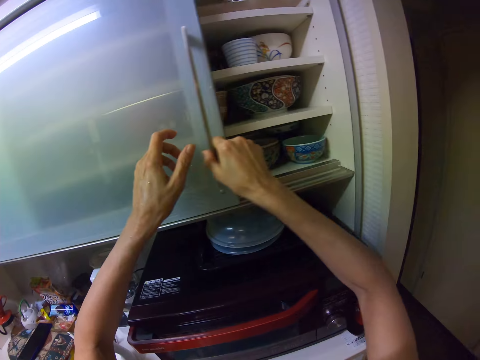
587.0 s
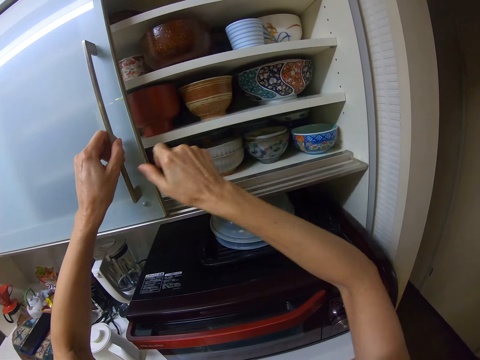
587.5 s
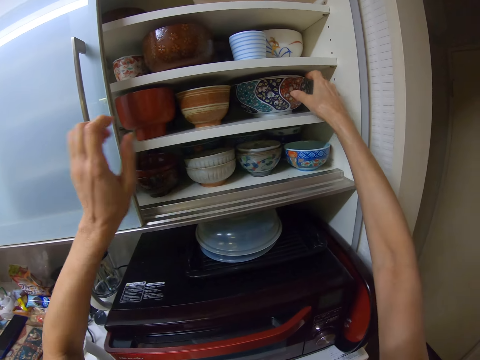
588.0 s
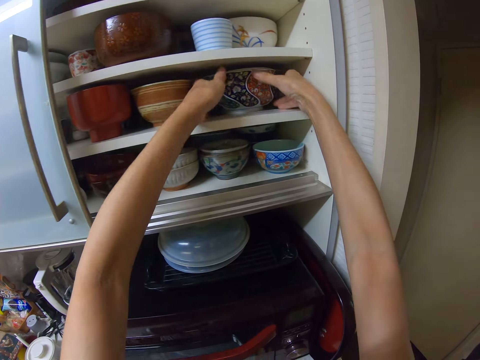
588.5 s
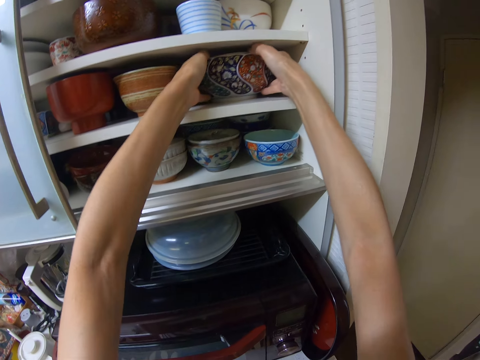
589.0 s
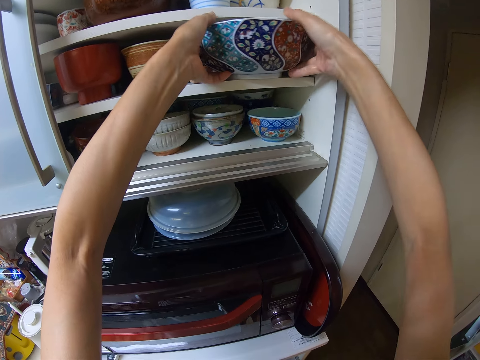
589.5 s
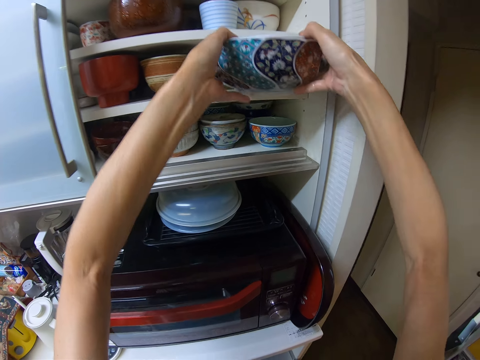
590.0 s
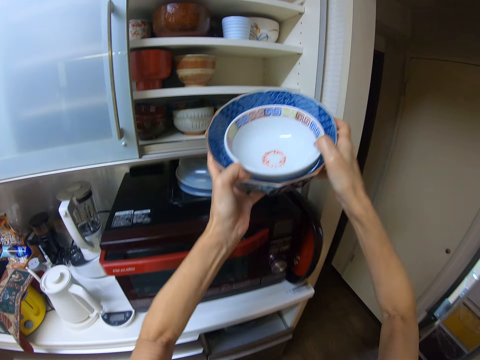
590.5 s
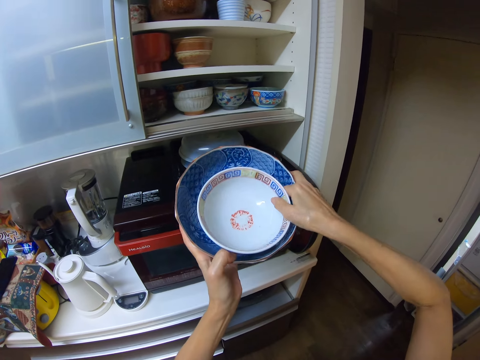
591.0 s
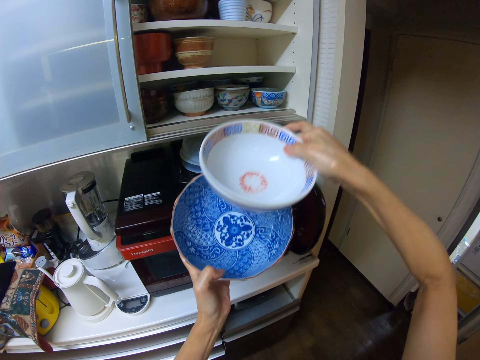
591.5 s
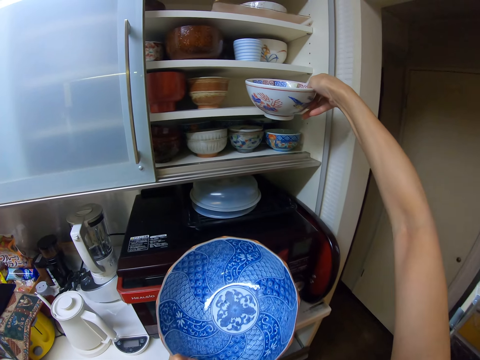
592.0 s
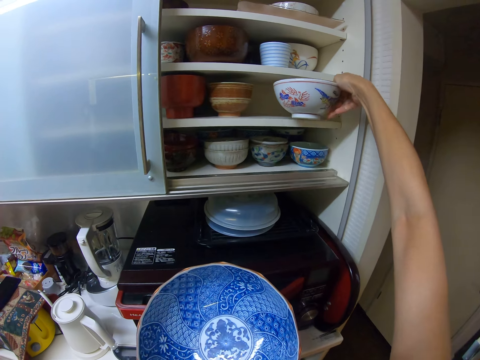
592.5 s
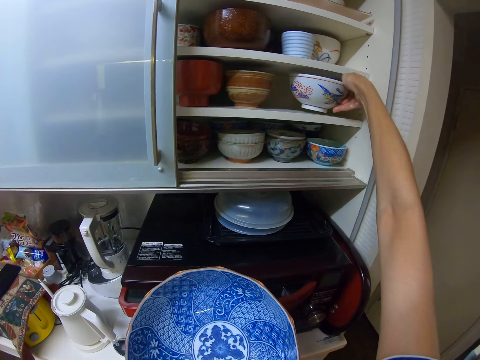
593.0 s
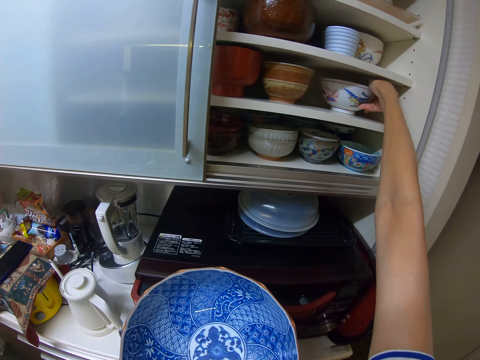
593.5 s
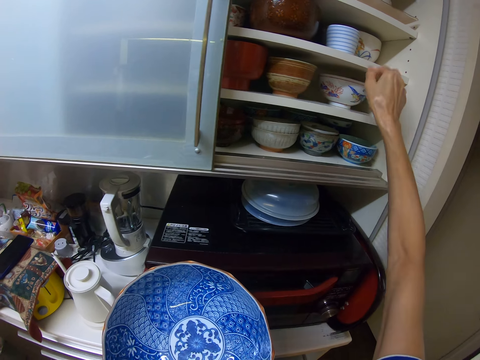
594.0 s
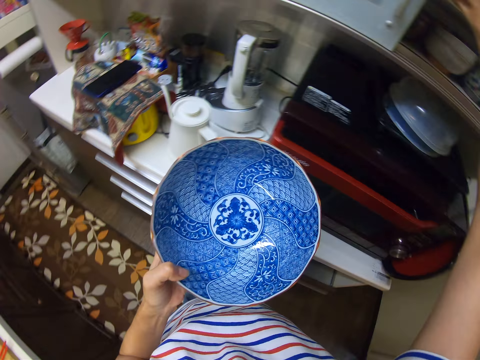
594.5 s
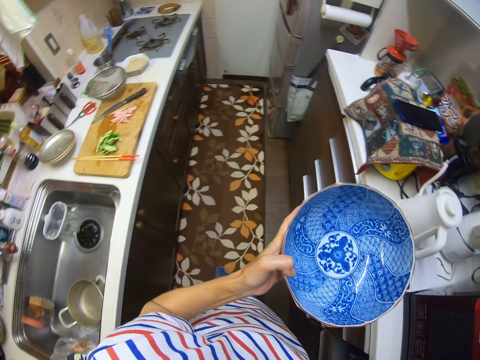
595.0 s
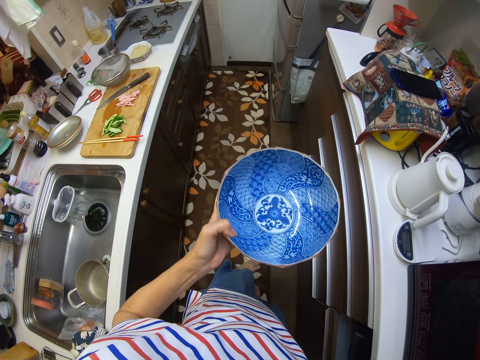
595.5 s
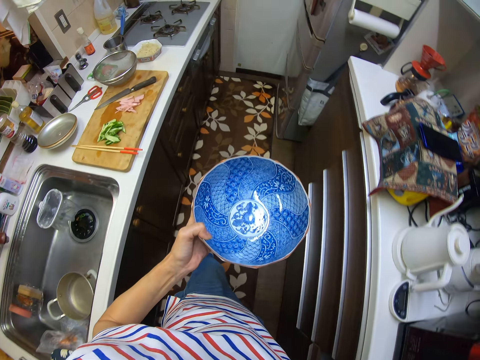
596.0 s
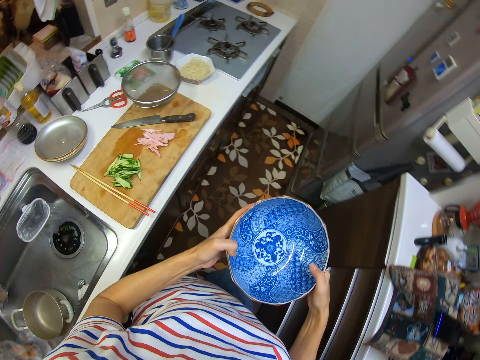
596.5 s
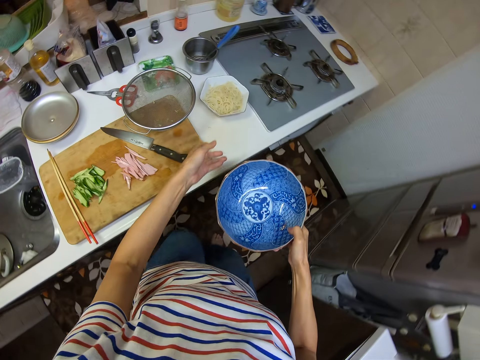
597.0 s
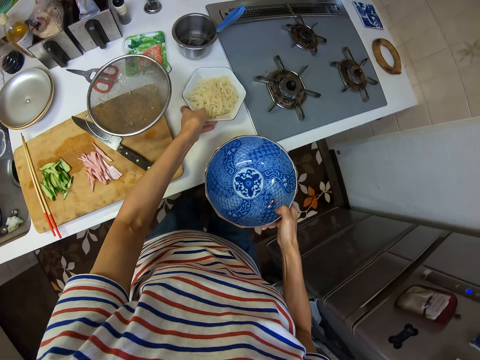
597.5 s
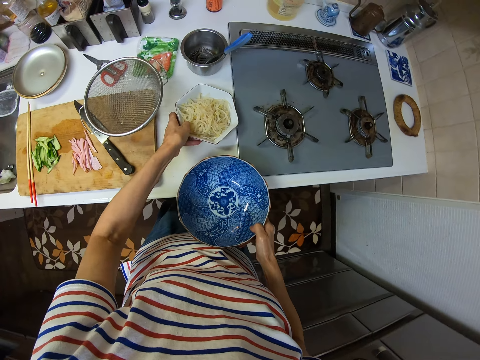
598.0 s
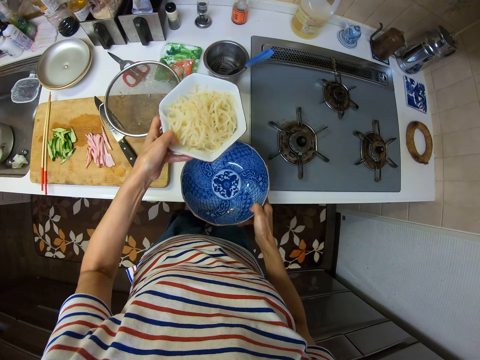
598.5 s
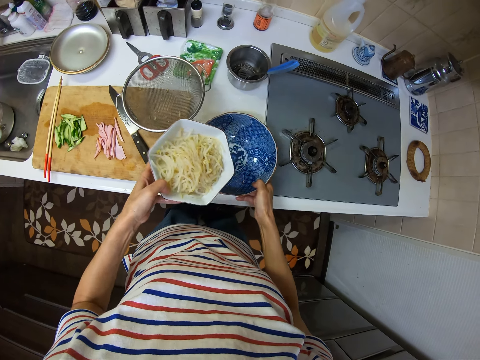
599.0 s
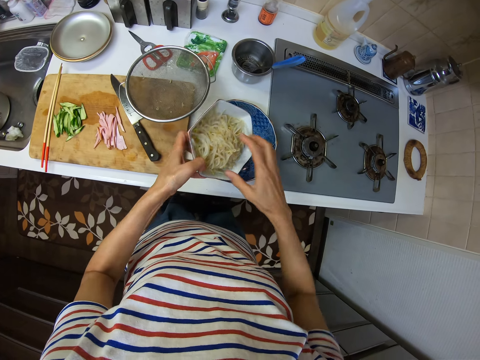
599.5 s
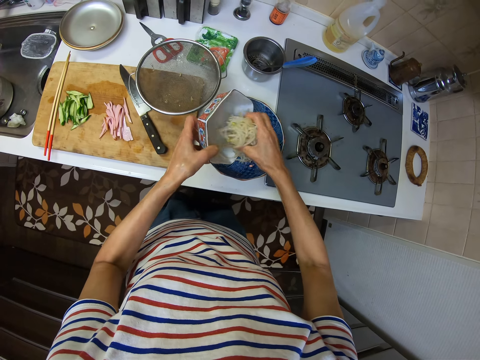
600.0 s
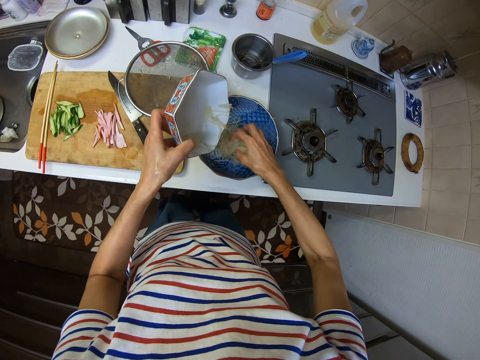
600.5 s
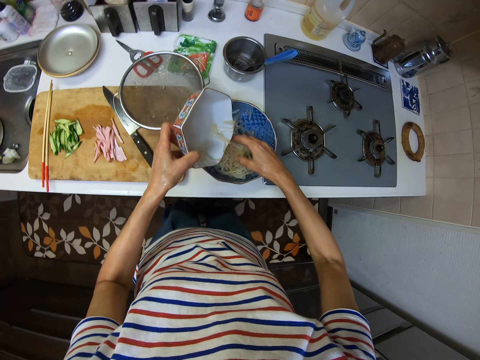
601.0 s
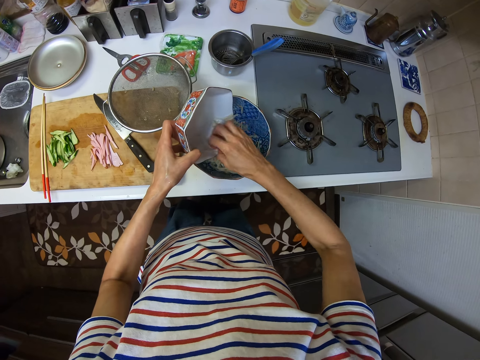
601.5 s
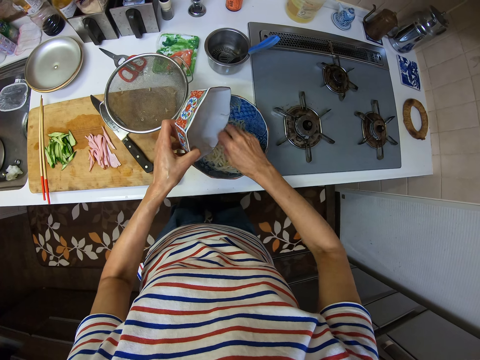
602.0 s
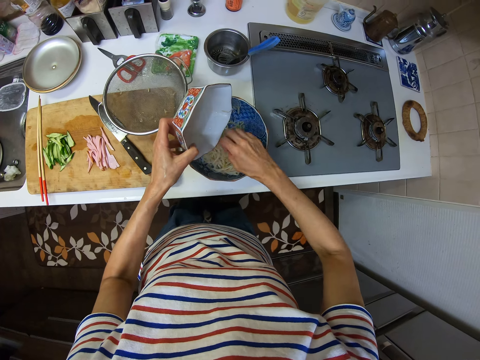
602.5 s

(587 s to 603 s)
The camera wearer holds the door with his left hand. He picks up a bowl with both hands. He picks up a small bowl with his right hand. He places the small bowl in the kitchen shelf. He closes the kitchen shelf. He transfers the bowl from his left hand to his right hand. He picks up the bowl with pasta with his left hand. He places the bowl on the kitchen surface with his right hand. He pours the pasta in the bowl using his right hand.

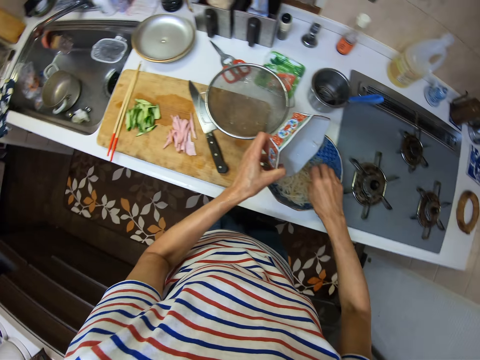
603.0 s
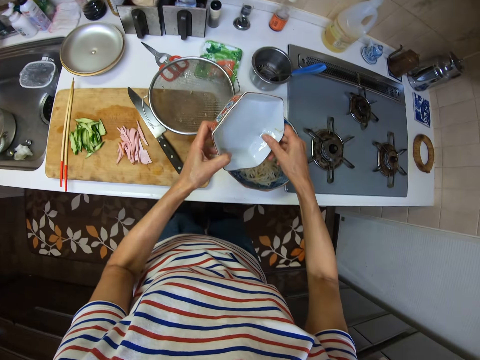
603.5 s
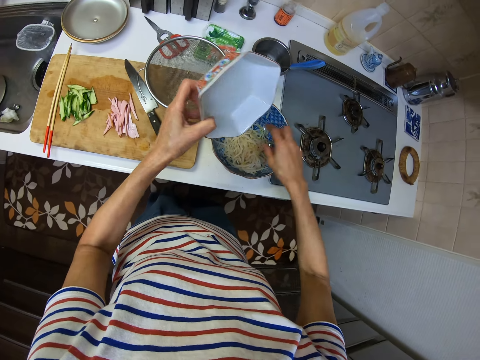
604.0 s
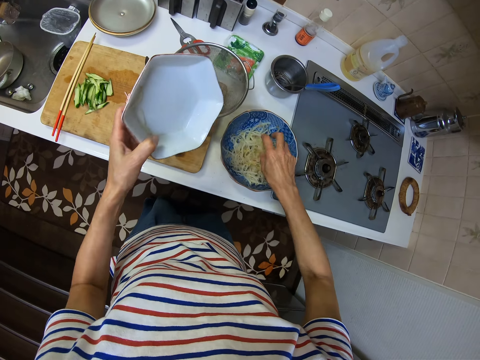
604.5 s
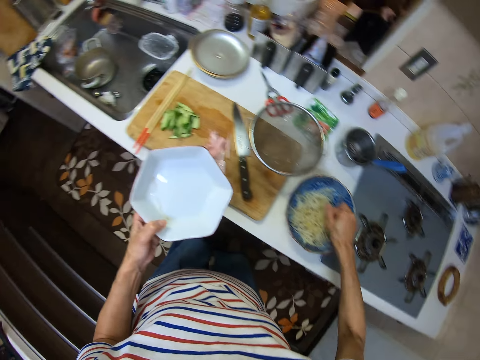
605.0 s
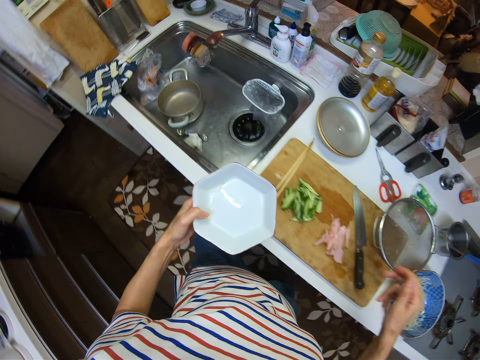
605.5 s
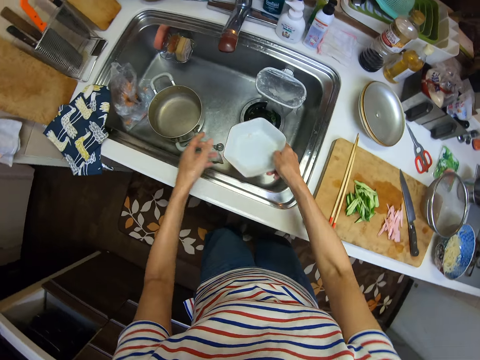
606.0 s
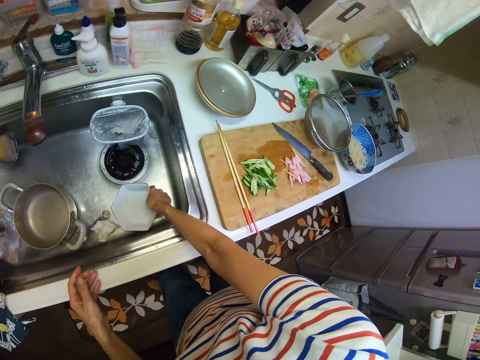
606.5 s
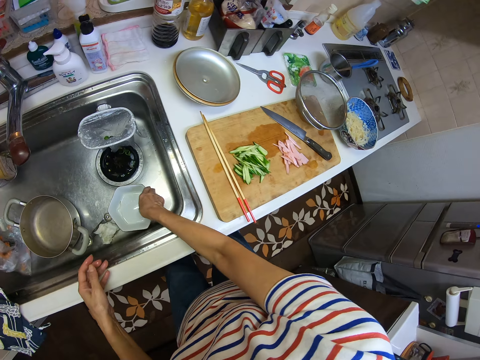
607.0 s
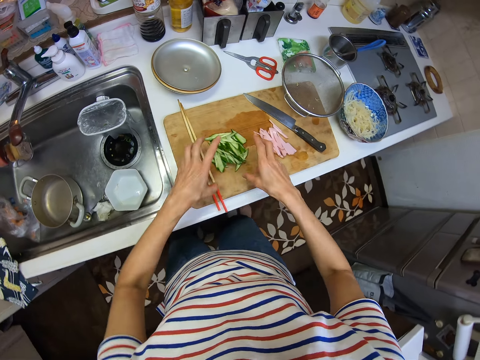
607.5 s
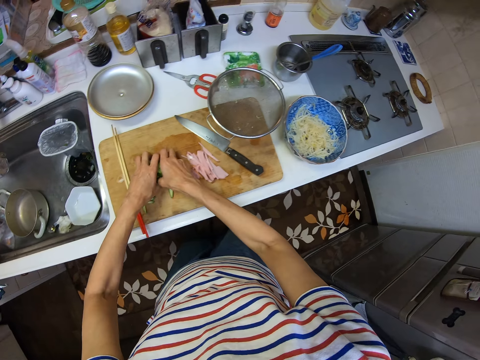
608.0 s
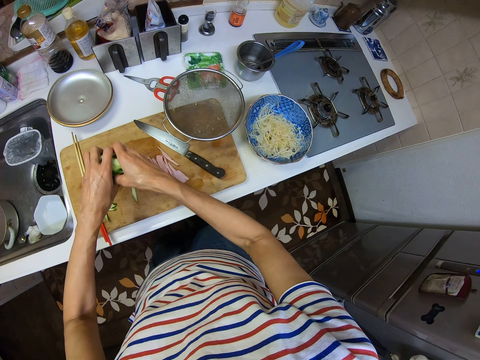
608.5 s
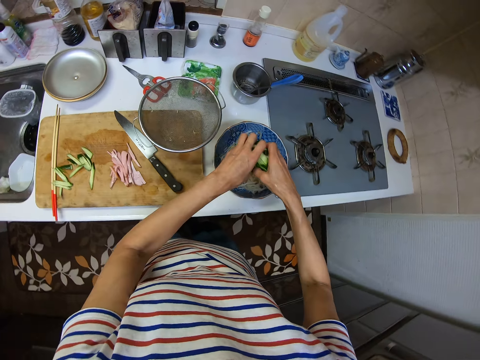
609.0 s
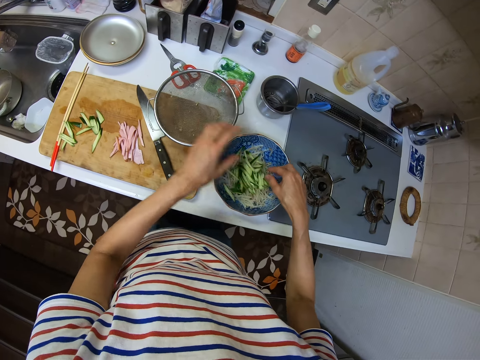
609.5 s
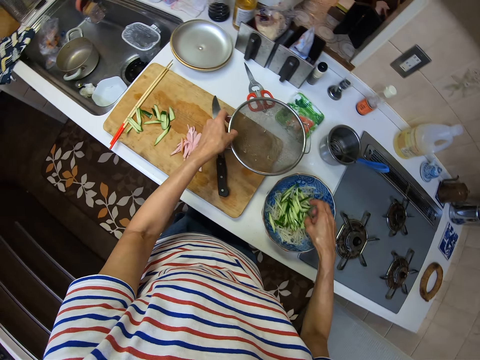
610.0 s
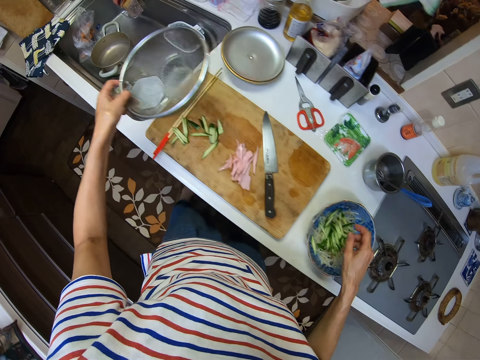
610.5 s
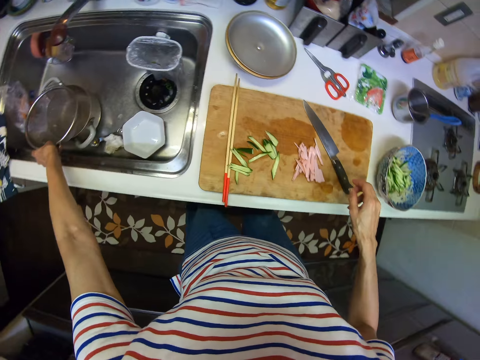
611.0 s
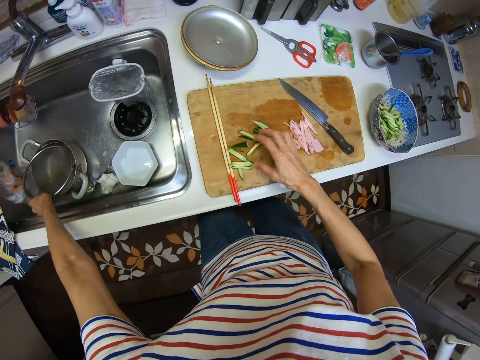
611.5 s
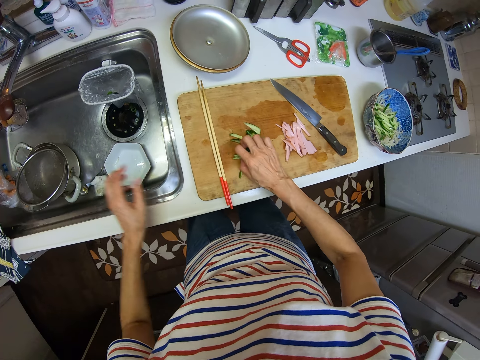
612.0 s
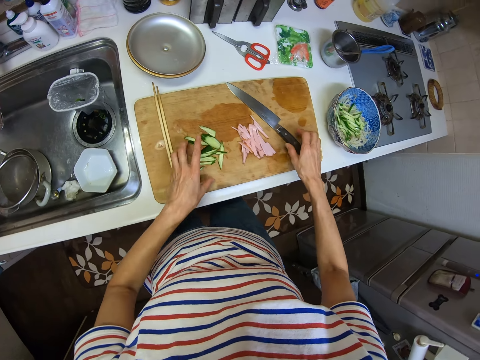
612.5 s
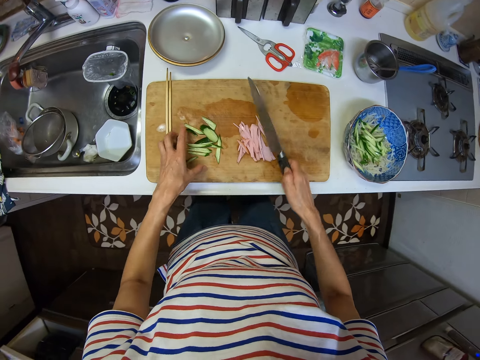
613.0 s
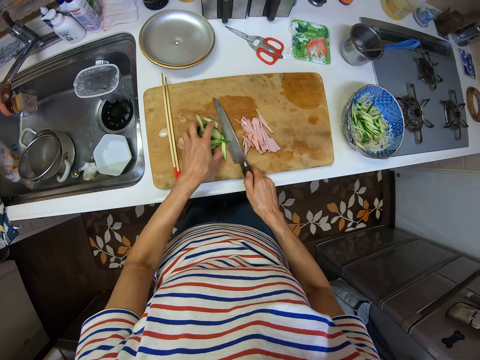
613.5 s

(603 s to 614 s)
The camera wearer transfers the bowl from his left hand to his right hand. He places the bowl in the kitchen sink using his right hand. He picks up cut bell pepper or slices of cucumber from a cutting board with both hands. He drops the bell pepper in the bowl with pasta with both hands. He picks up a colander with his left hand. He drops the colander in the kitchen sink using his left hand. He picks up a knife with his left hand.
